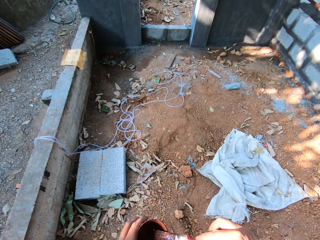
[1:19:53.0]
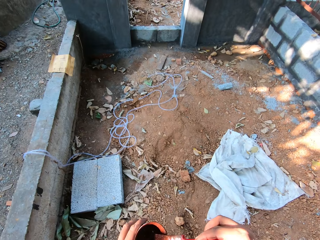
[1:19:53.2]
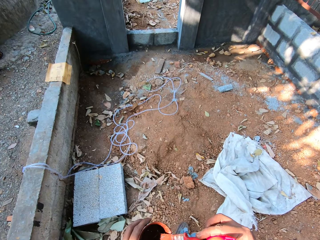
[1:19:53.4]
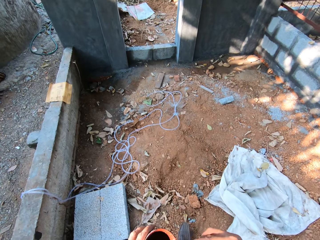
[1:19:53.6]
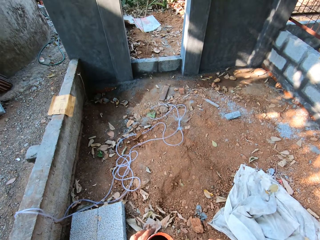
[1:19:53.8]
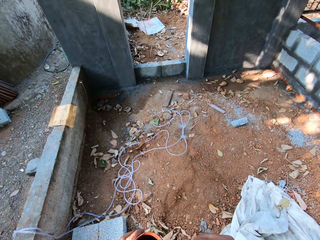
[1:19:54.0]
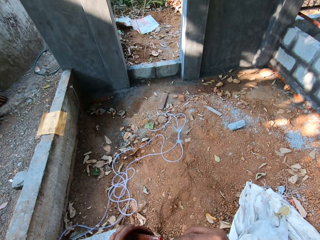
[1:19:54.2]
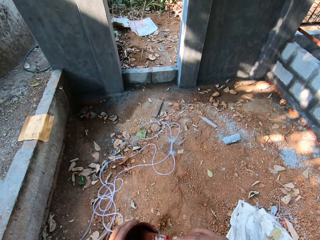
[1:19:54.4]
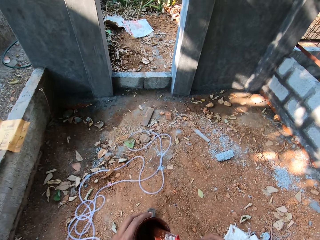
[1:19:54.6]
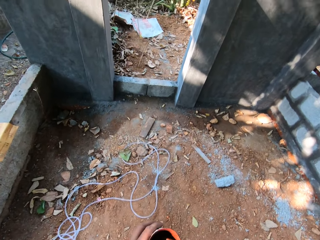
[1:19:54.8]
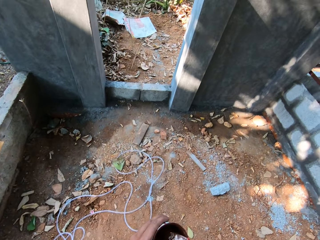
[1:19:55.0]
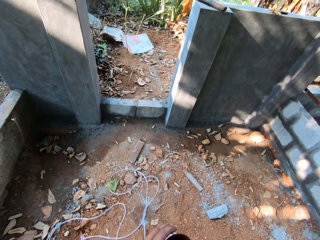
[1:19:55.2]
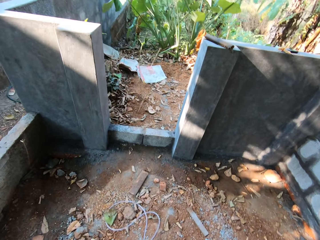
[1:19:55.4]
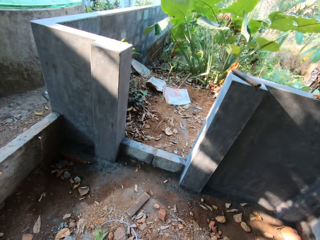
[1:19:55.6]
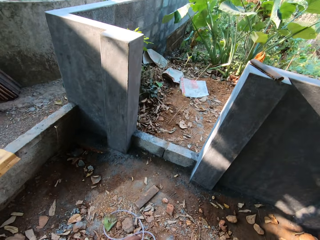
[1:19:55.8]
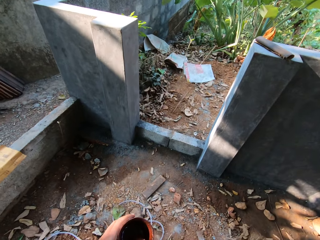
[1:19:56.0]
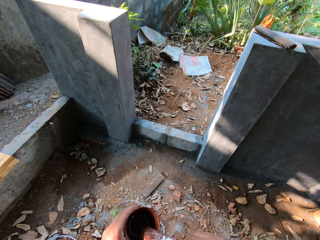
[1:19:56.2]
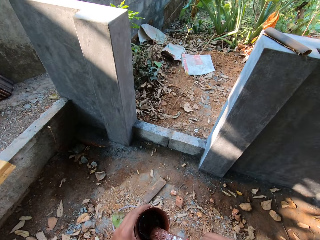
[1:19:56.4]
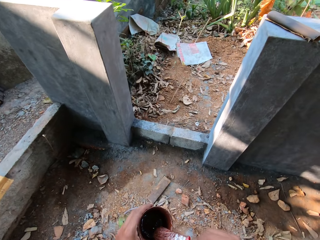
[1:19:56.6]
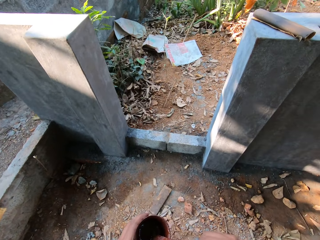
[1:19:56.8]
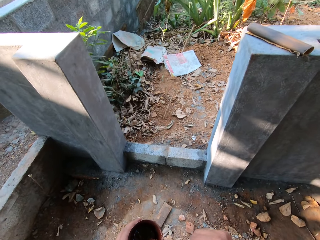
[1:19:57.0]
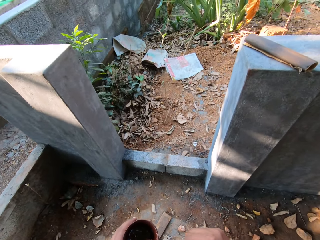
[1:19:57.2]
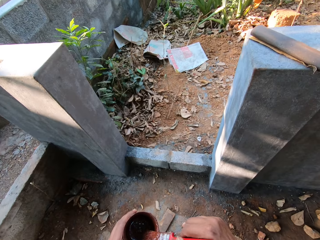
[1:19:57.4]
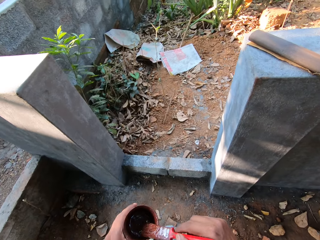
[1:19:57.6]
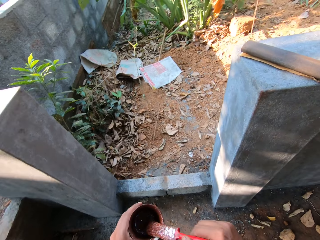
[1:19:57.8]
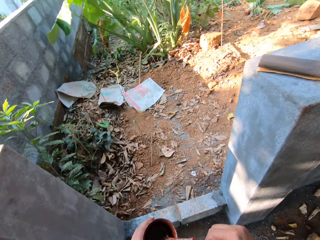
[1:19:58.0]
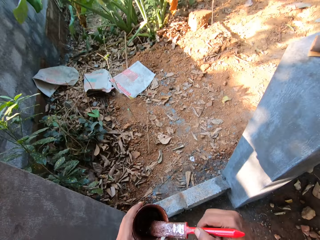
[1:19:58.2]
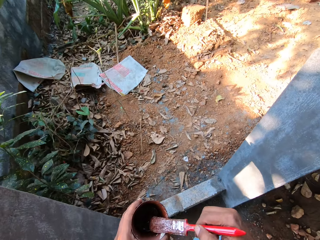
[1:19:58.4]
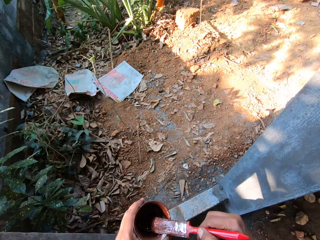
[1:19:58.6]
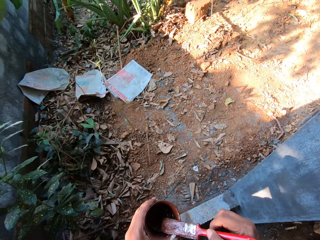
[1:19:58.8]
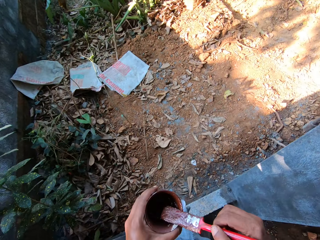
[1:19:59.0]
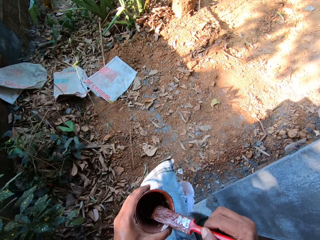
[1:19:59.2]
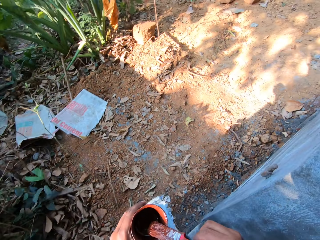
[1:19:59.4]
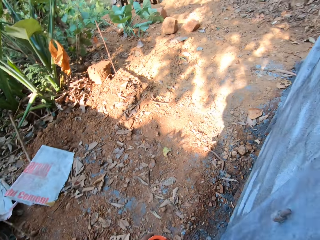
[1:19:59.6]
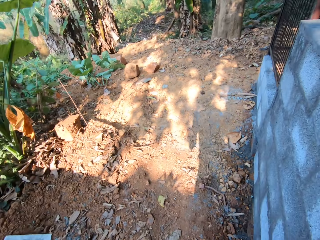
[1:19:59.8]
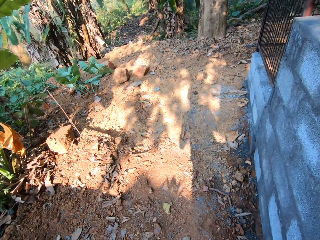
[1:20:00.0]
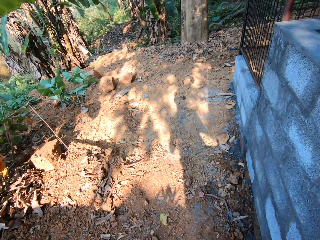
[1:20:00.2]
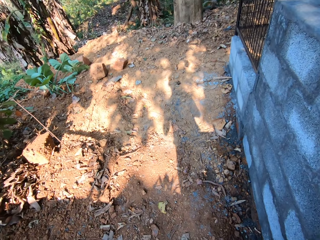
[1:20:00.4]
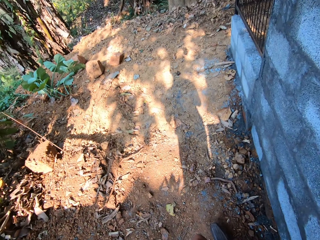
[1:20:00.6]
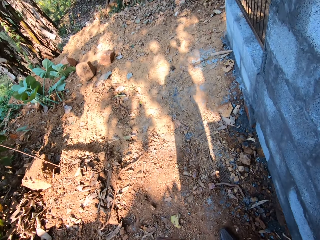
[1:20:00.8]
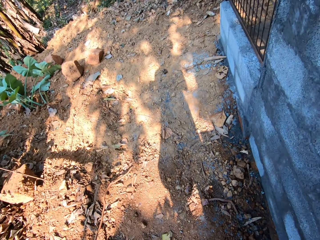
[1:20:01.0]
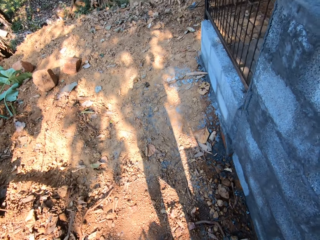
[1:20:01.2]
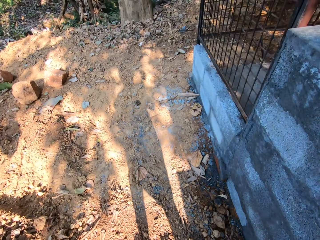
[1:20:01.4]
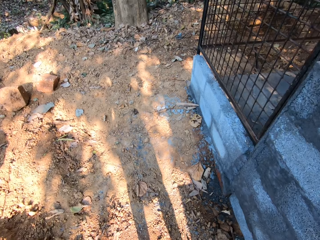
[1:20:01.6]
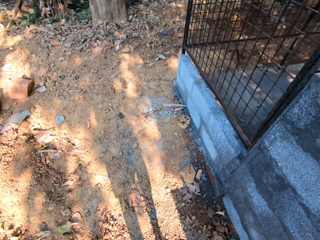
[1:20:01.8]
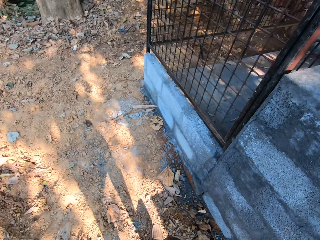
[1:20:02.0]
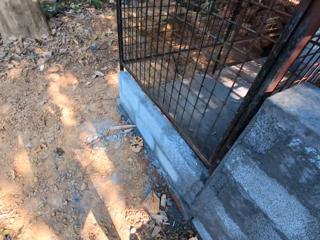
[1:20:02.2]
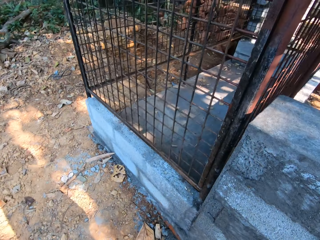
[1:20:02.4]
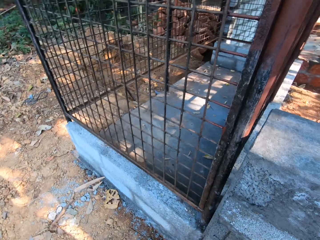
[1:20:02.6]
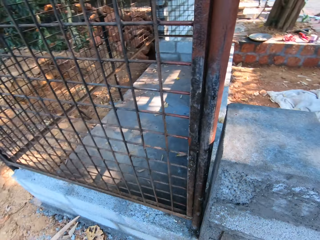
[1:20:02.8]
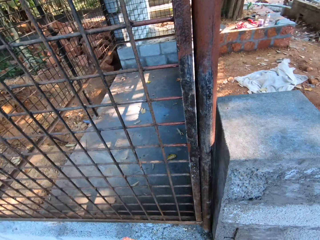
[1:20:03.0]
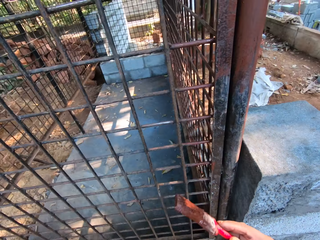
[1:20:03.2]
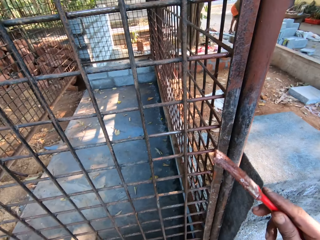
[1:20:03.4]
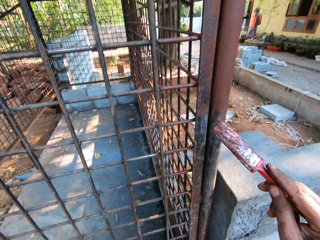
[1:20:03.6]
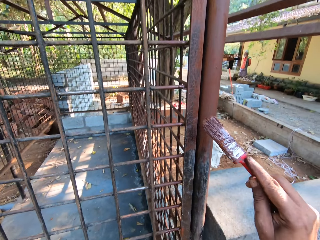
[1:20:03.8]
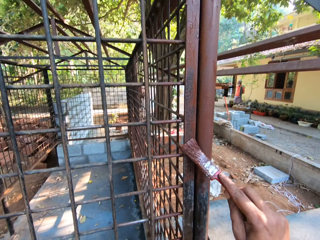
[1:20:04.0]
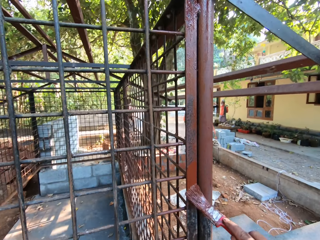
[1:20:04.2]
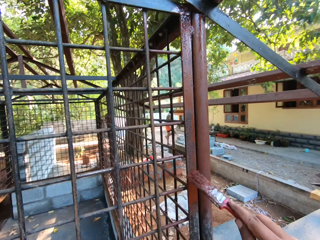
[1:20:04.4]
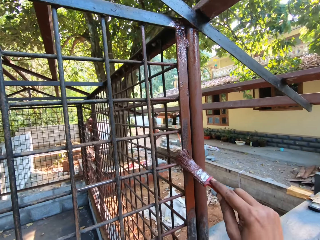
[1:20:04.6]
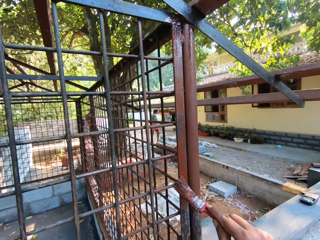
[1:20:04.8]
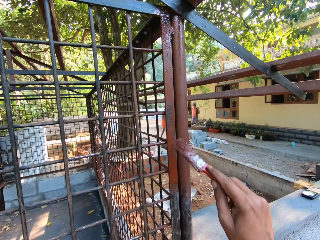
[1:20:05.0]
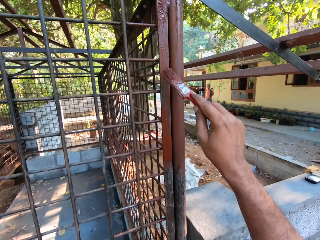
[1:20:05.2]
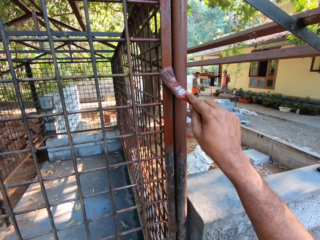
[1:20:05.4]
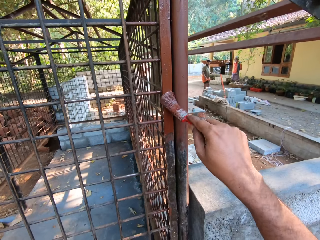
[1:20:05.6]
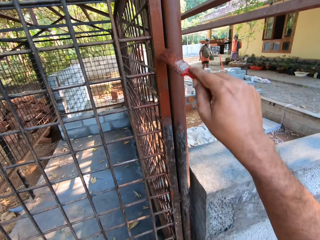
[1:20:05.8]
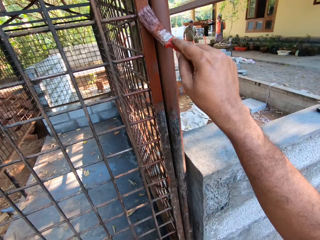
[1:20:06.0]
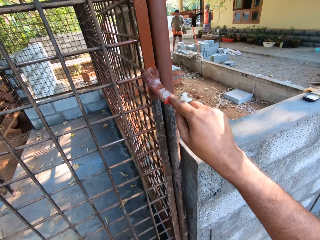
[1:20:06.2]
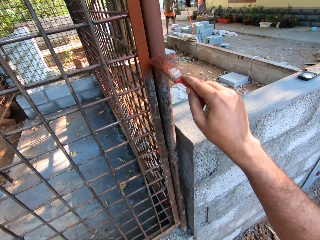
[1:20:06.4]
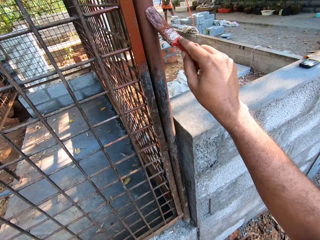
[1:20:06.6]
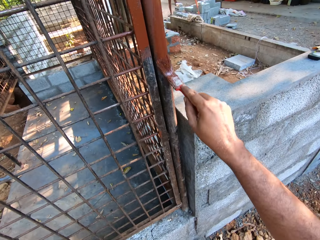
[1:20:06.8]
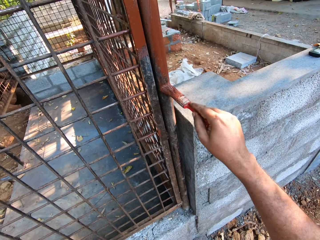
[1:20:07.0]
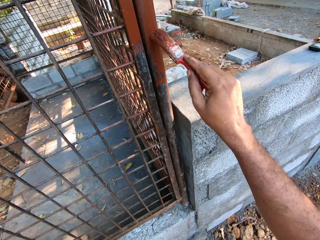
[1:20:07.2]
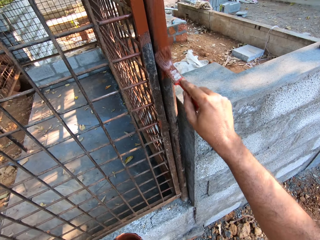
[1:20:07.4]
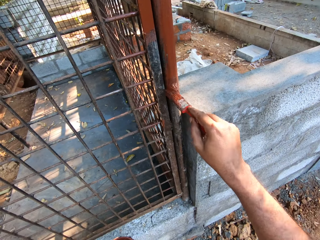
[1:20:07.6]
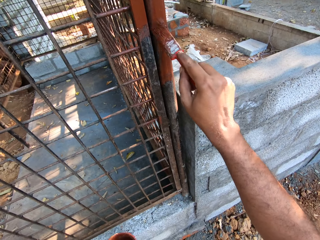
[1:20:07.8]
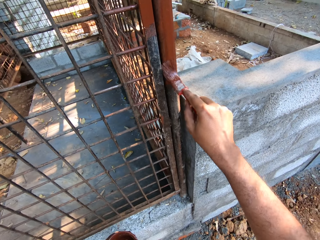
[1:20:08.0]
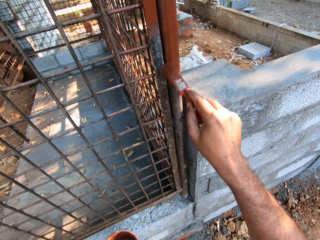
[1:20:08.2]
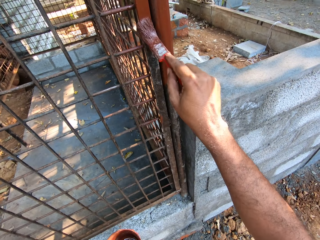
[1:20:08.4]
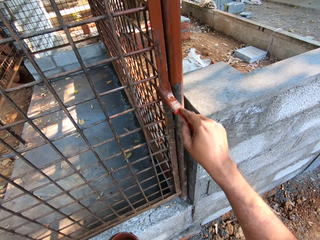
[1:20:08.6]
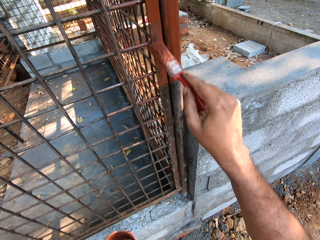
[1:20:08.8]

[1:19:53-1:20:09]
The camera wearer steps forward. He paints the iron cage with the paintbrush in his right hand.

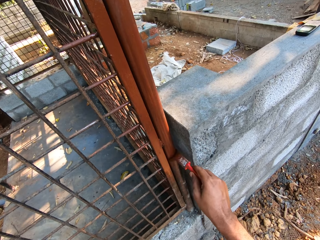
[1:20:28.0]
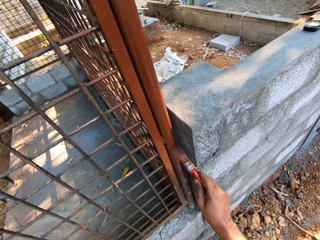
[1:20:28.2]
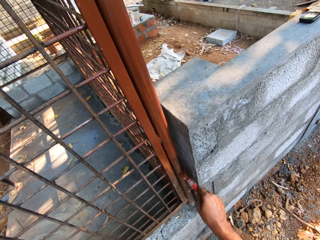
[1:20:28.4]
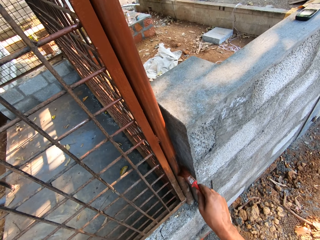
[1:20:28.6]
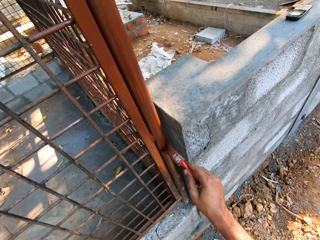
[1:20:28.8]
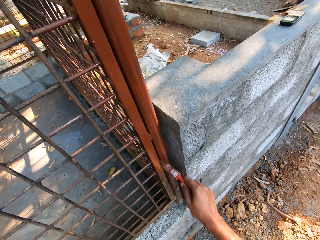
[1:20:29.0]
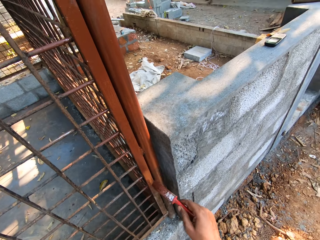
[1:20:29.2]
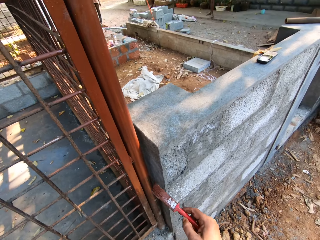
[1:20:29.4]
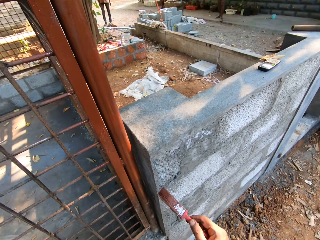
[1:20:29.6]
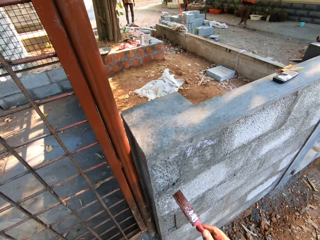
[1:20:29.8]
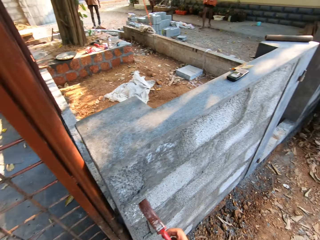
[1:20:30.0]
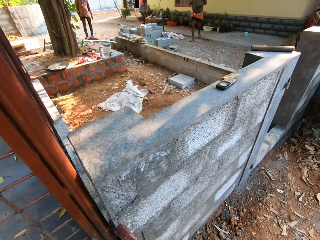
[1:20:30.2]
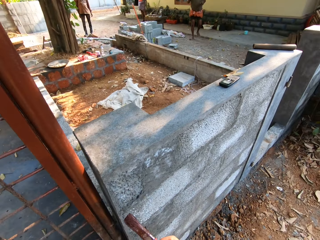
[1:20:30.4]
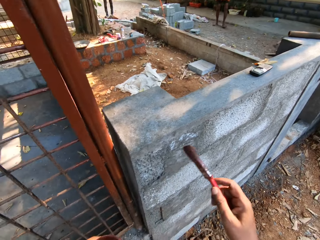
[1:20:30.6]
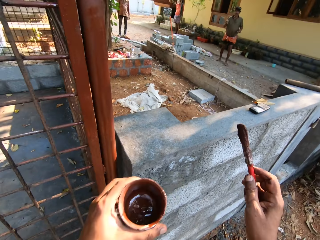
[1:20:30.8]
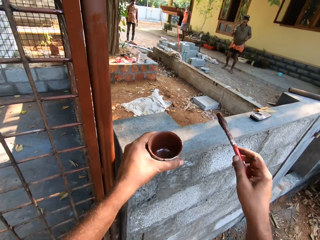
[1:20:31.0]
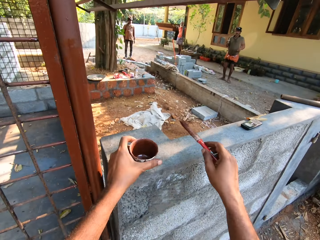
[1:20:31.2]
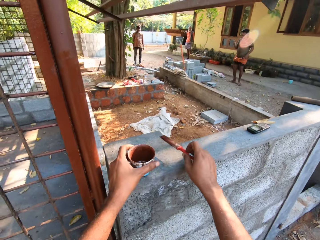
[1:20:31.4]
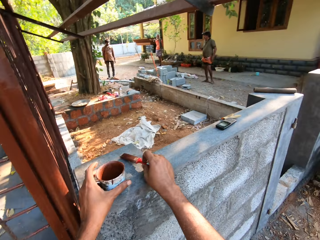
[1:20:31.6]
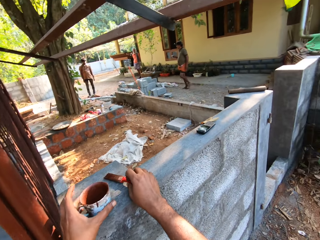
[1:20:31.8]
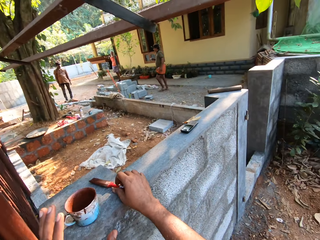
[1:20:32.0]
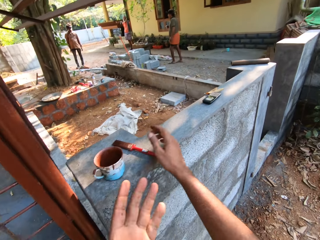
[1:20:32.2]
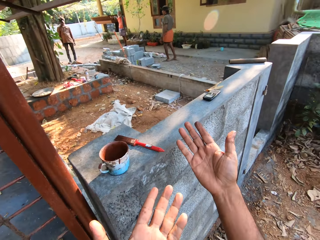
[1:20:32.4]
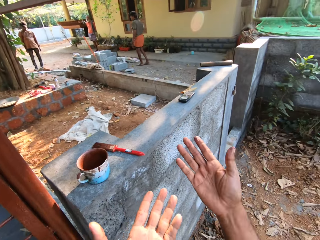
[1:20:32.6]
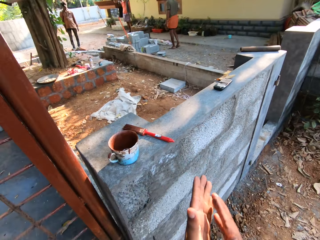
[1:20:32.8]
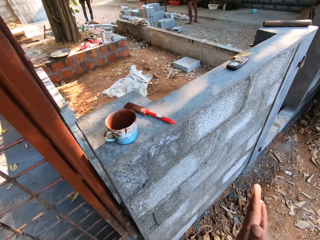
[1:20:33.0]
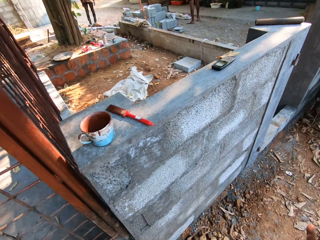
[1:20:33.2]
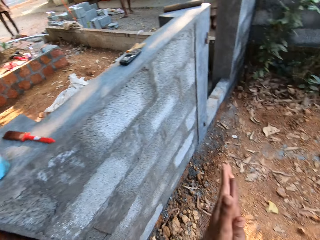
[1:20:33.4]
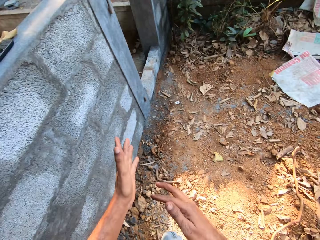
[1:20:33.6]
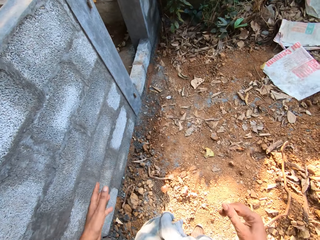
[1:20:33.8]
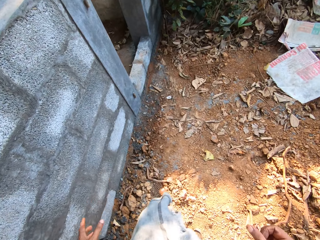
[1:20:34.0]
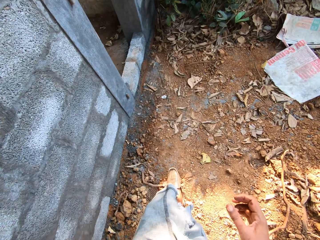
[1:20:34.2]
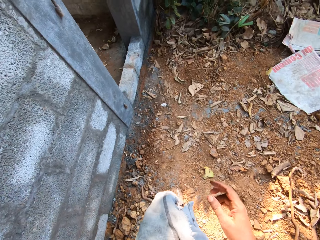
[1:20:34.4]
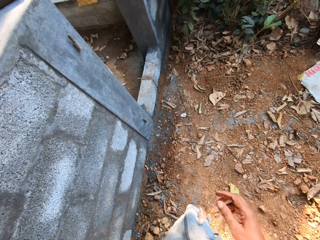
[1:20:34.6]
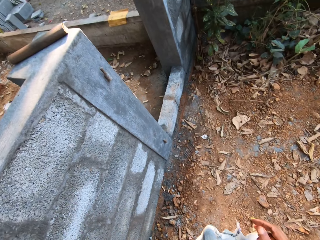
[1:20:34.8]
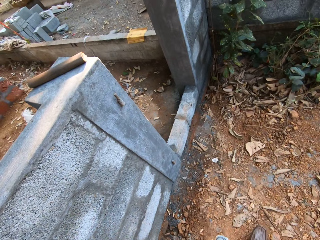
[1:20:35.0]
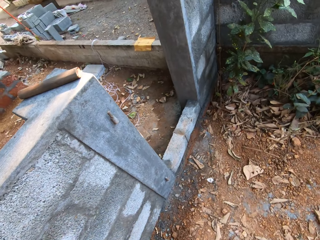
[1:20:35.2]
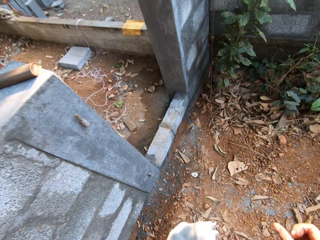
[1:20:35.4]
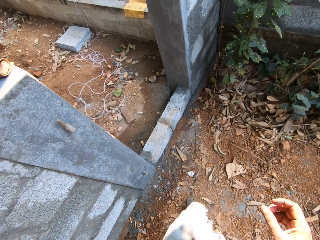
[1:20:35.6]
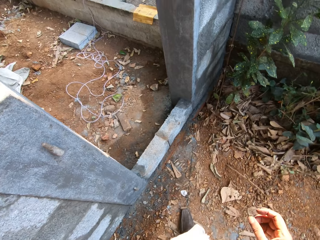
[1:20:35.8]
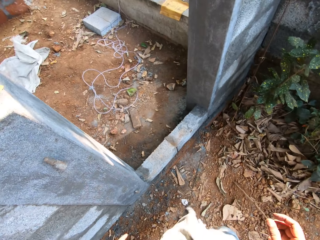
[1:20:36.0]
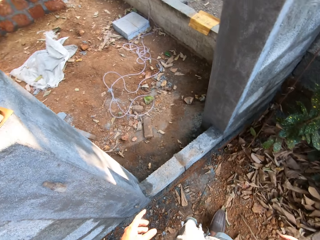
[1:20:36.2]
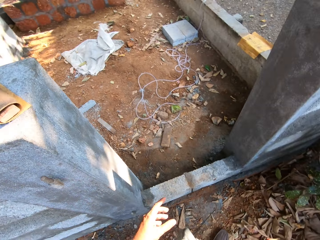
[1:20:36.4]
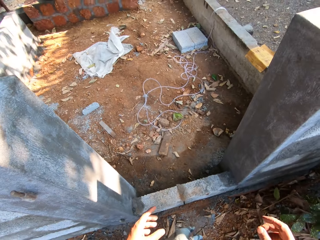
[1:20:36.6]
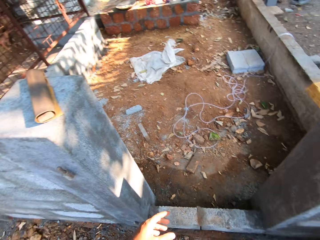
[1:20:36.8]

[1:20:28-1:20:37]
The camera wearer looks around. He drops the cup of paint and paintbrush on a wall with his hands. He rubs his hands together. He steps forward.
